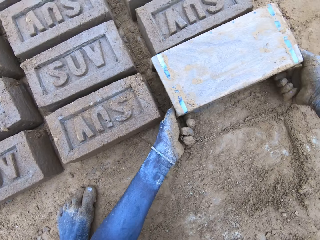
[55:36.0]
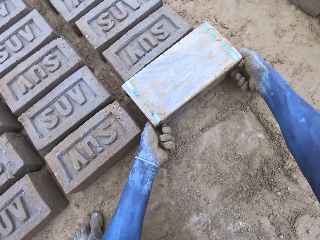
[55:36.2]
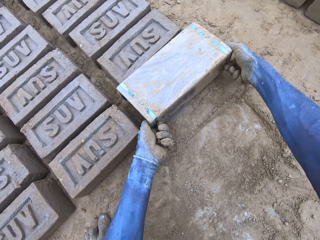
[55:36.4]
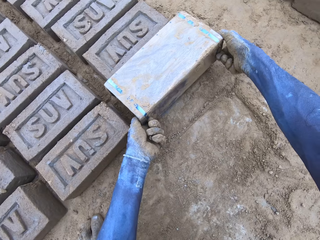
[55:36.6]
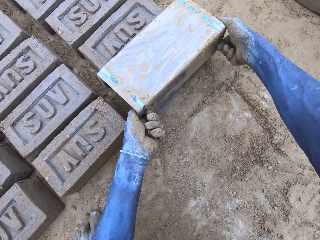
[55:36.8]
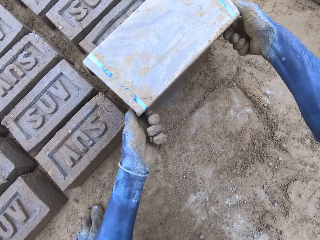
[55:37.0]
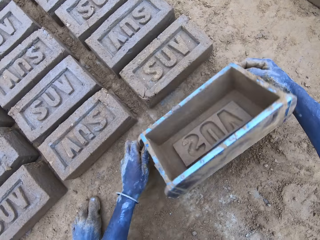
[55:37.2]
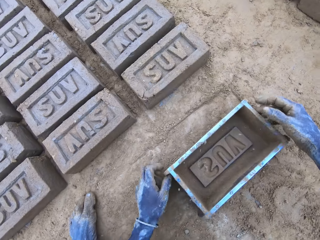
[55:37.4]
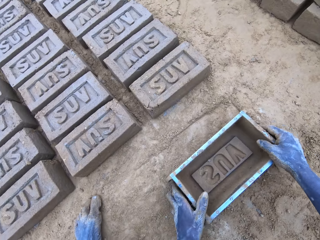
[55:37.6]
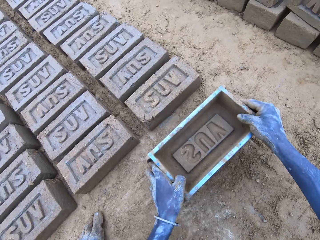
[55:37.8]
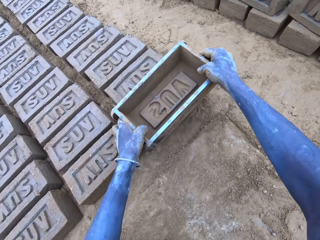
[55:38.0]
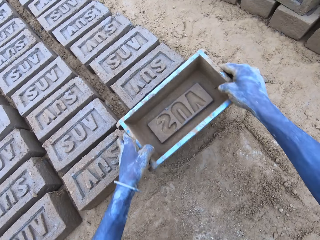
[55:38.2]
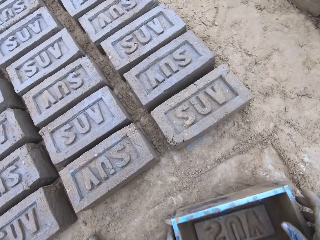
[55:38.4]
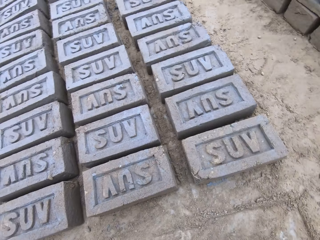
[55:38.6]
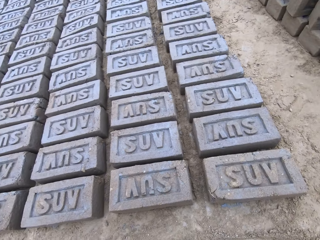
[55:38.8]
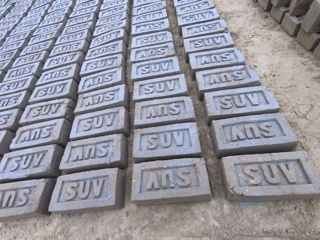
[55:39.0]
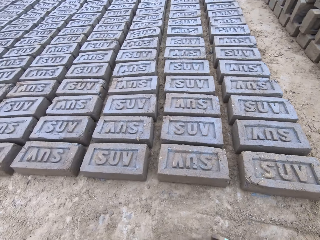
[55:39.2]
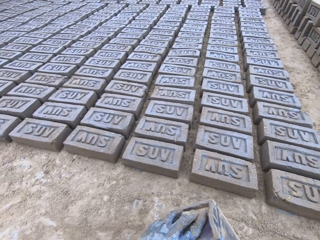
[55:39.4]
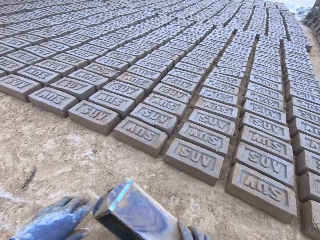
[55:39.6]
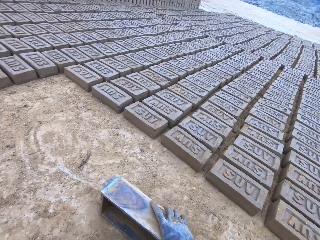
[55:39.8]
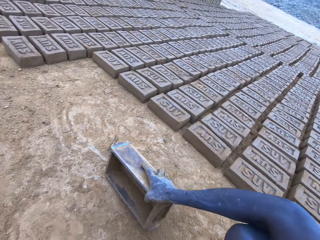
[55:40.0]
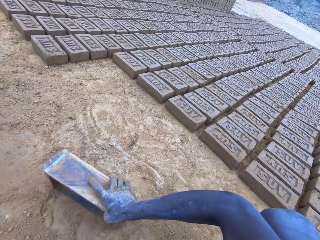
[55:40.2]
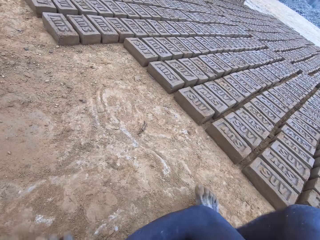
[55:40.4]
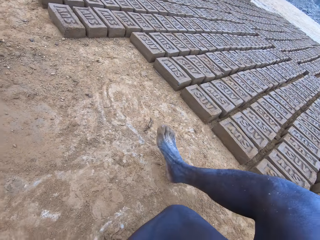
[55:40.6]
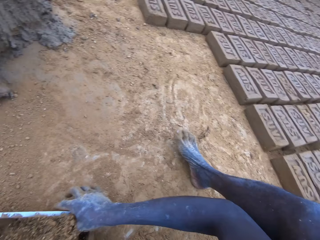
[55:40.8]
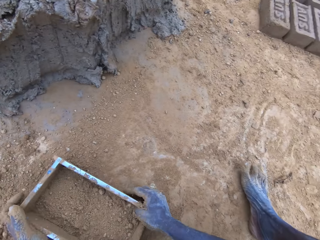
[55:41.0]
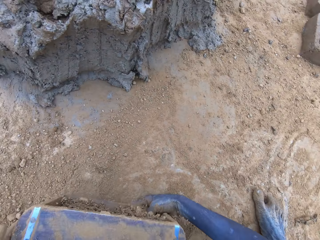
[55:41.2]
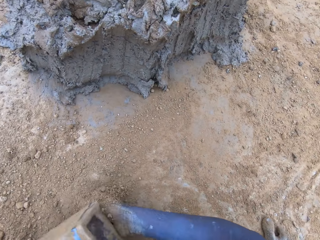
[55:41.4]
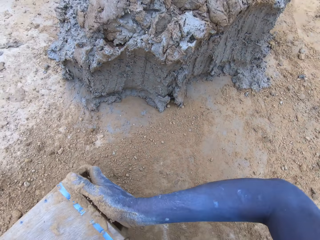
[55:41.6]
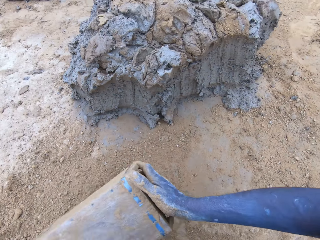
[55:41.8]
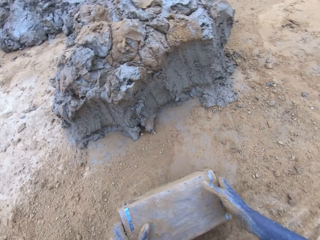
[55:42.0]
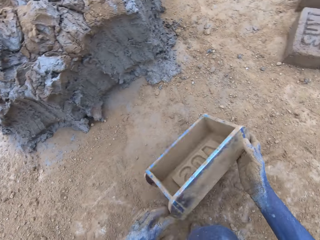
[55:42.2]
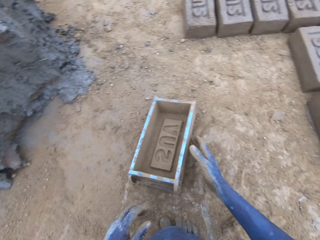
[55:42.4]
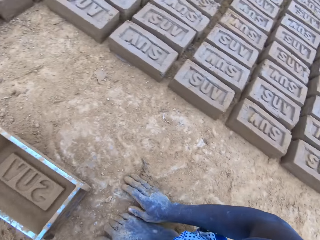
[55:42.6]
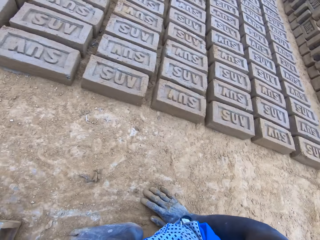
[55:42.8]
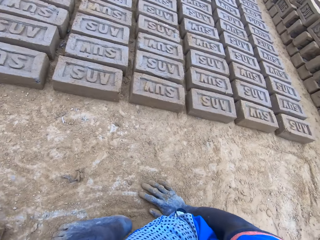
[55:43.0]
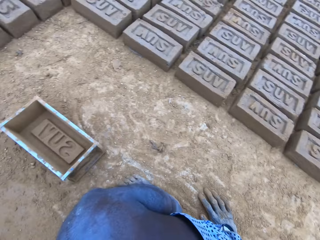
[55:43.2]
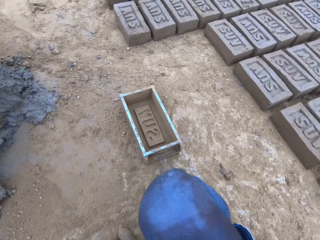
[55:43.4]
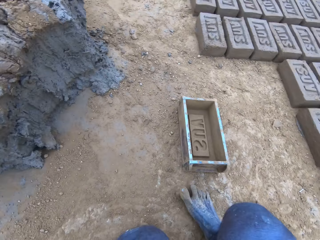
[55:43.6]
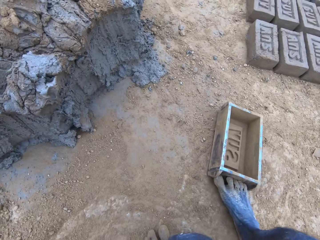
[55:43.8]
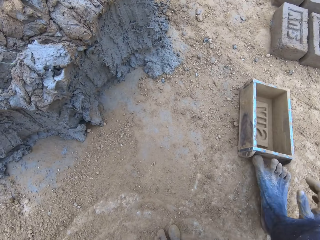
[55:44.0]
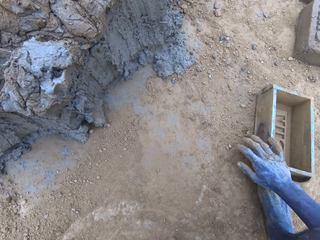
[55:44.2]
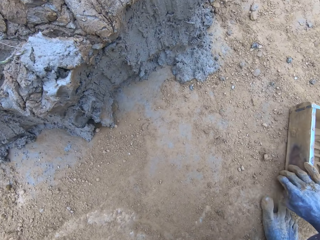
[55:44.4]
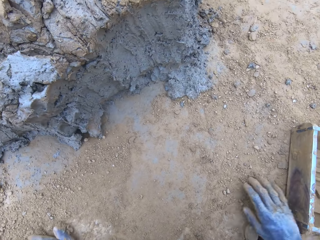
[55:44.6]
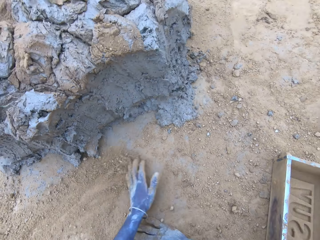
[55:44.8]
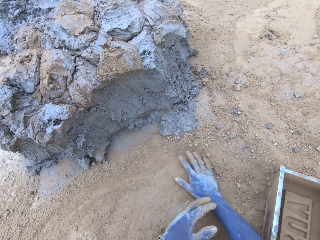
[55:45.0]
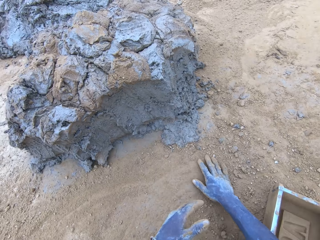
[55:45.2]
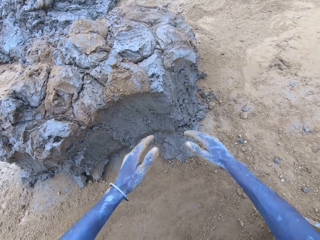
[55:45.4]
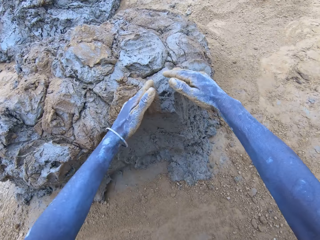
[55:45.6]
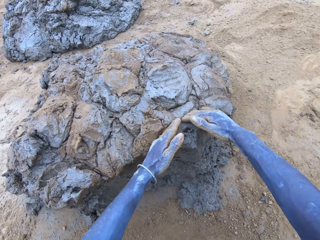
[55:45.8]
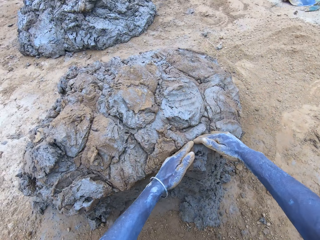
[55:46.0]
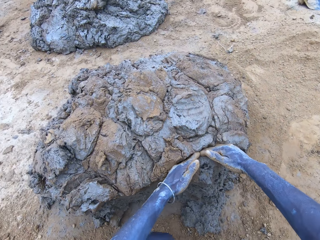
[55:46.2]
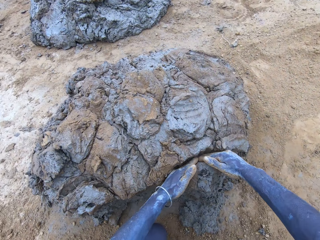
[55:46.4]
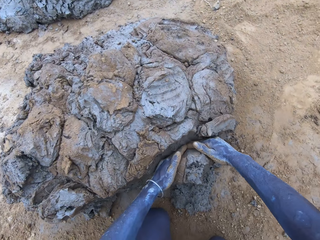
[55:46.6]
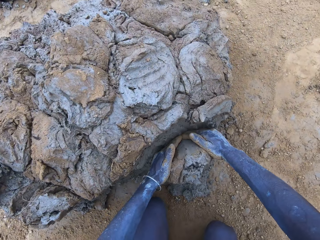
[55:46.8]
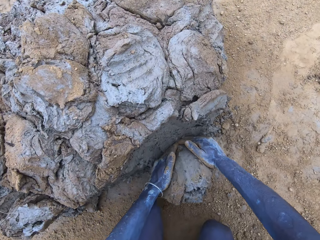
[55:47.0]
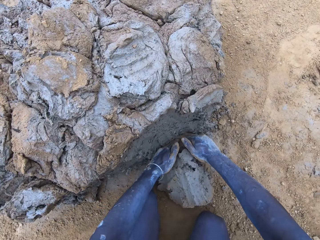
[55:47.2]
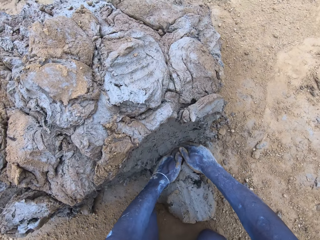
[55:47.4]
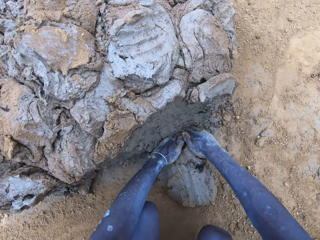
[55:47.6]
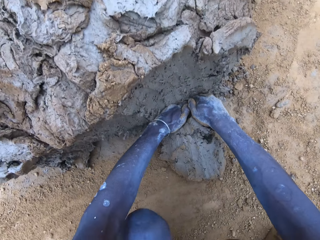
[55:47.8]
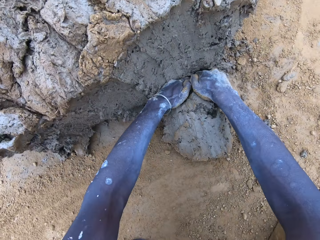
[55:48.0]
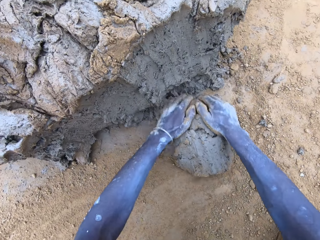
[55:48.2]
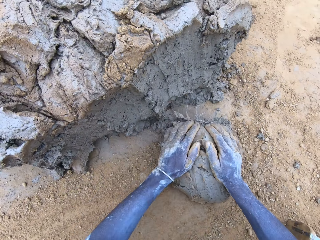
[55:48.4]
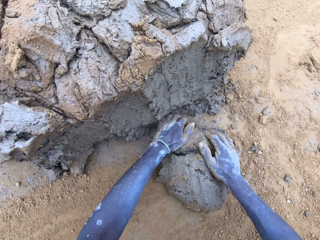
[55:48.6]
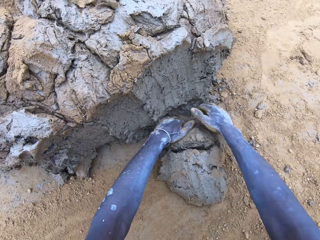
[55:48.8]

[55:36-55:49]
The camera wearer pours clay on the ground. They put sand in the brick mould. They pour the sand from the brick mould on the ground. They scoop the clay using hands.

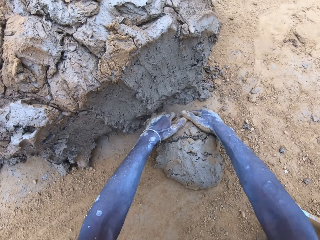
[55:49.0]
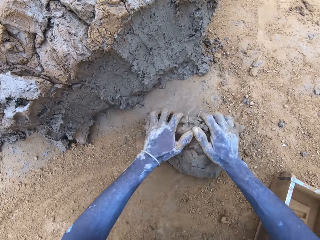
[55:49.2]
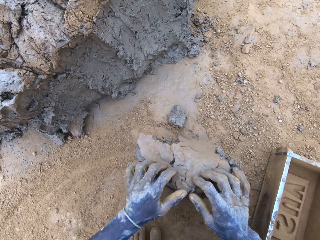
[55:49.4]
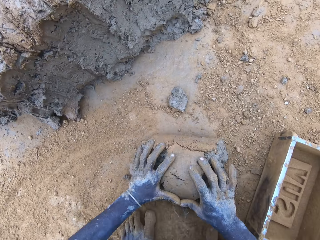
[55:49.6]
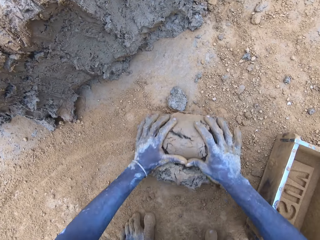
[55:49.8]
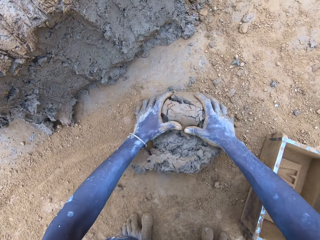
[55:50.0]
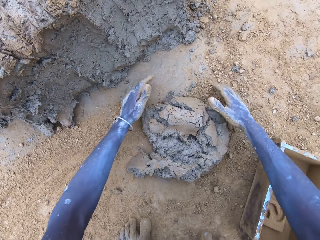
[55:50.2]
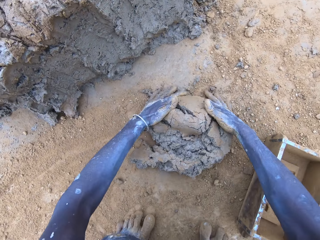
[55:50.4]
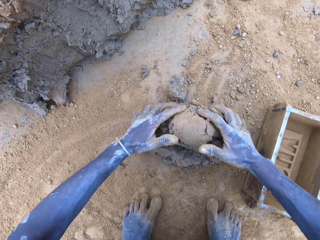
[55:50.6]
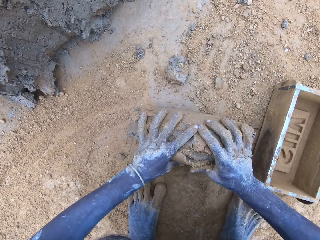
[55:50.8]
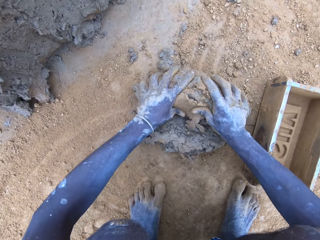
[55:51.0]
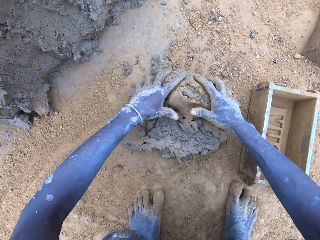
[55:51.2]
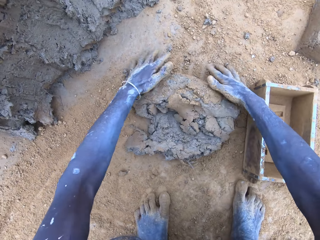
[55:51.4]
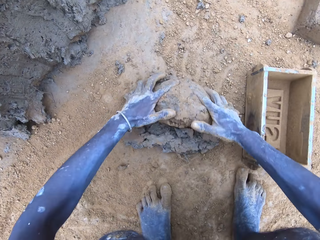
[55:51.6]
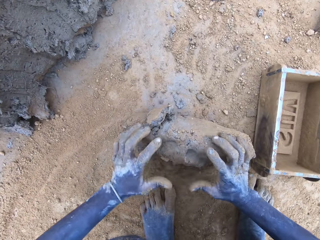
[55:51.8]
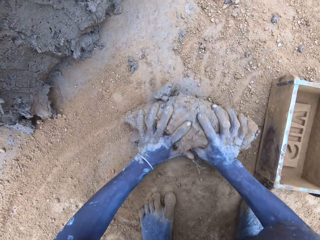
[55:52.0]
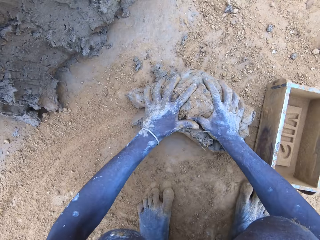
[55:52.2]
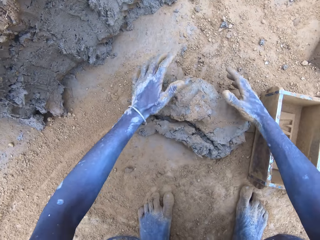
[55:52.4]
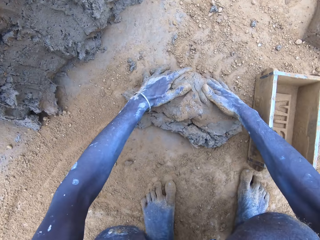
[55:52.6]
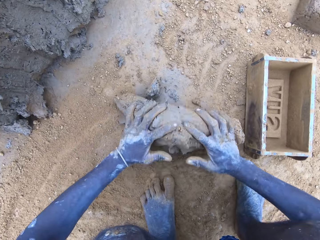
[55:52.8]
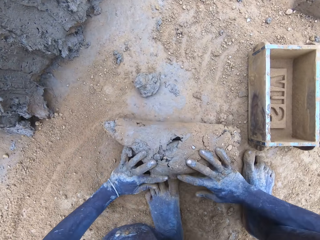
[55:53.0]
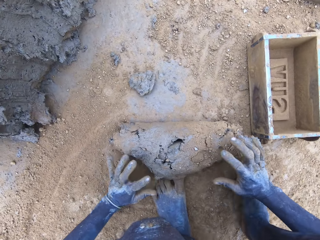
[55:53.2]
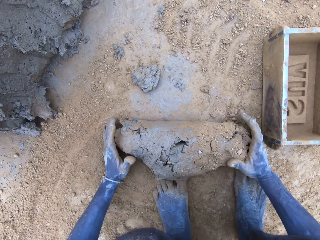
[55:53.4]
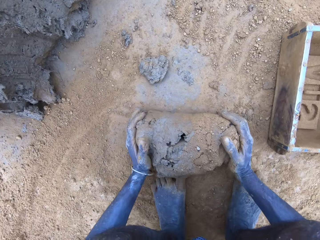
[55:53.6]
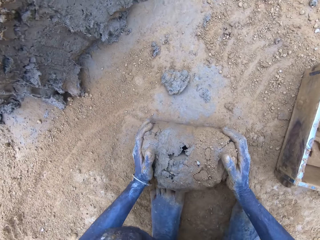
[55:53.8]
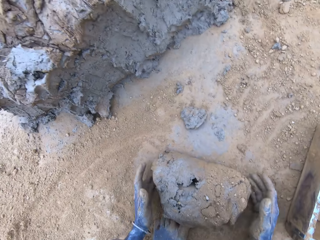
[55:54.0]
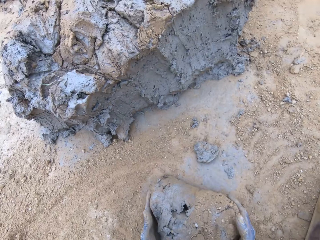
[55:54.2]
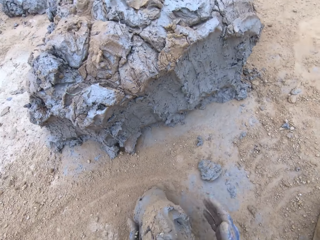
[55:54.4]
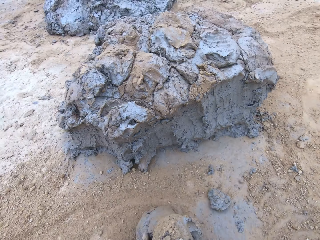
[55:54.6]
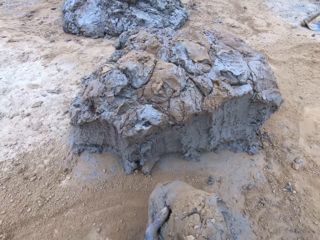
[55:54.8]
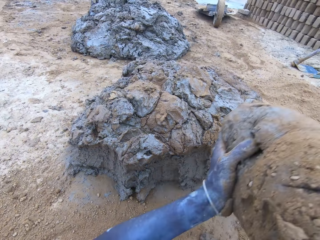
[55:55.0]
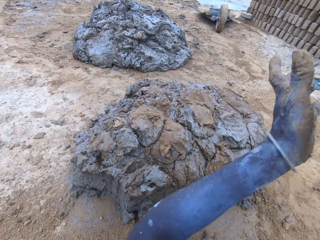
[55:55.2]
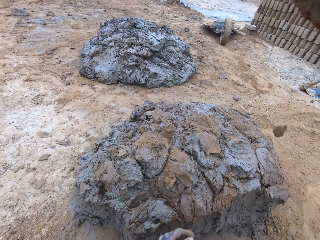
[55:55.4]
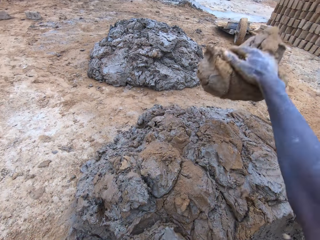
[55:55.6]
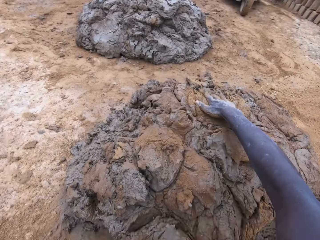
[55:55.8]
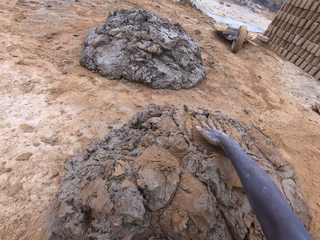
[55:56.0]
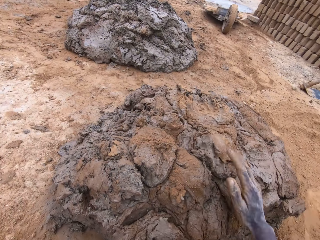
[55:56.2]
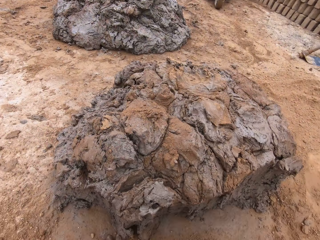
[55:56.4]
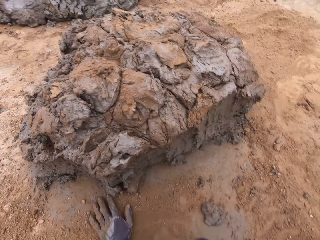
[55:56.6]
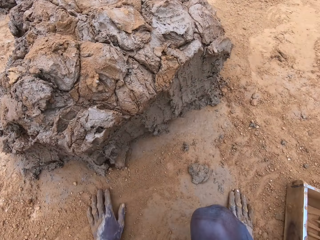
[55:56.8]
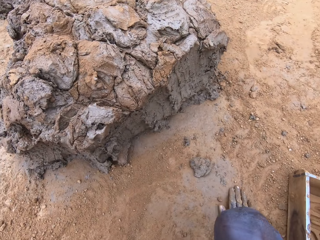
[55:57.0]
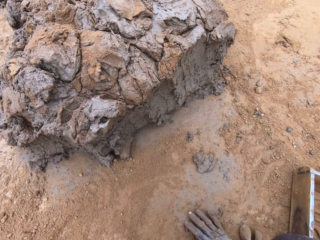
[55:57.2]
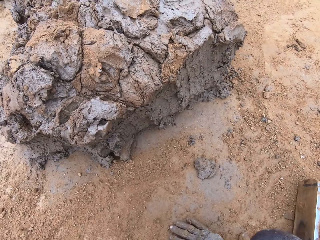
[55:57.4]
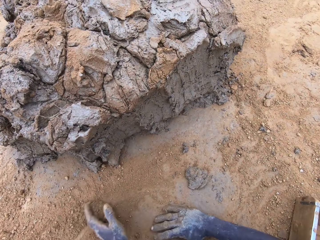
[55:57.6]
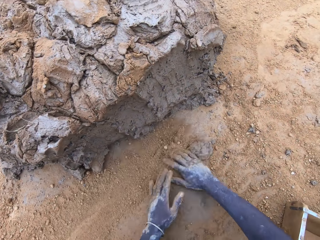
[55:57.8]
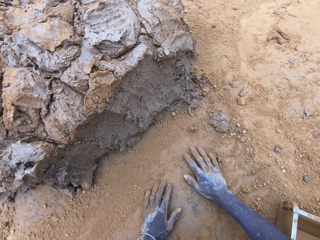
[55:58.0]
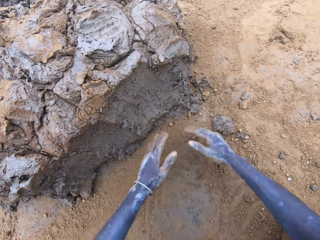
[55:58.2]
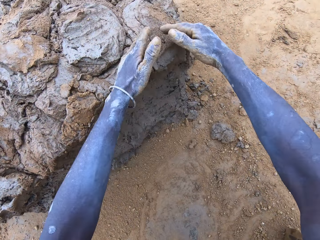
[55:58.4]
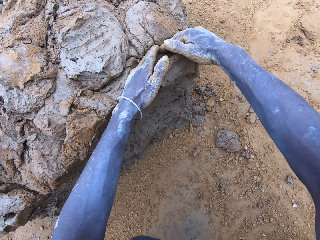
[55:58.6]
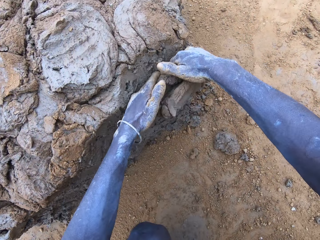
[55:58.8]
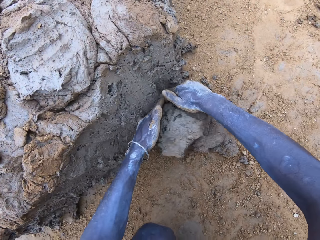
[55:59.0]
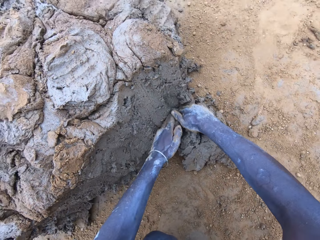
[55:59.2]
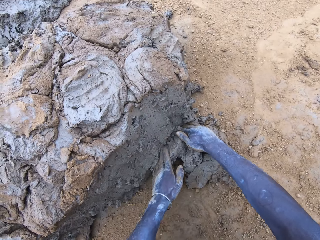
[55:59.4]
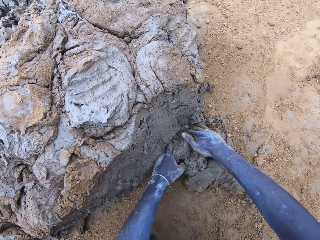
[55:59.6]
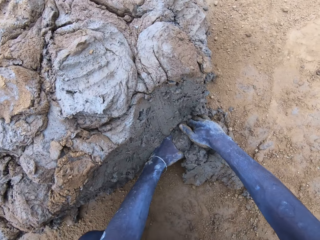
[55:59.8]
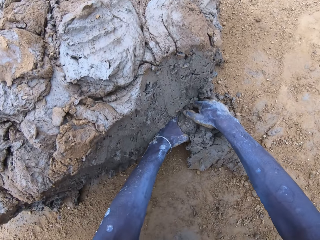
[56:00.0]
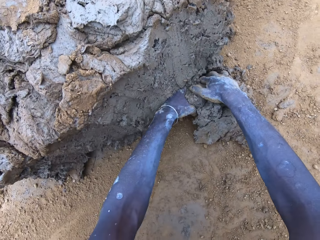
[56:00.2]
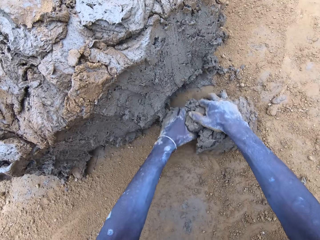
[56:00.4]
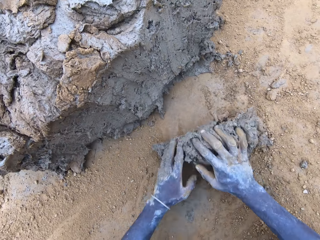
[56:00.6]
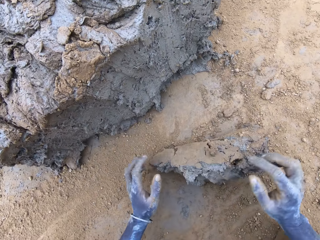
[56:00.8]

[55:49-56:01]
The camera wearer rolls clay on the ground. They throw the mud on the pile of mud. They scoop the clay using hands.
